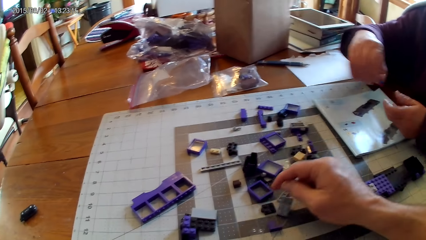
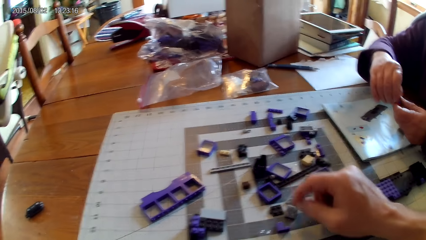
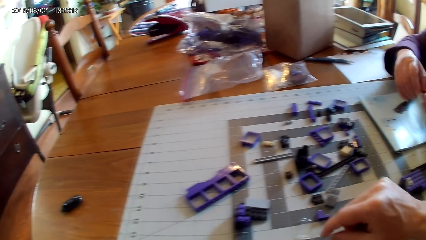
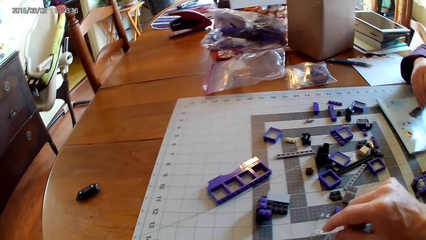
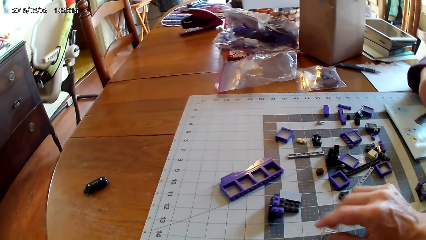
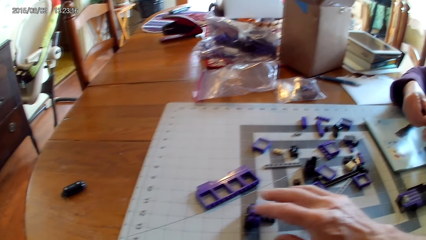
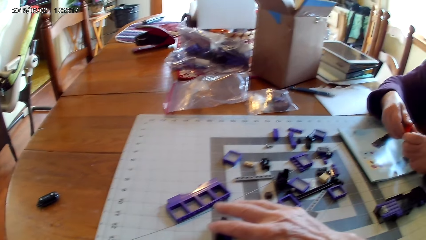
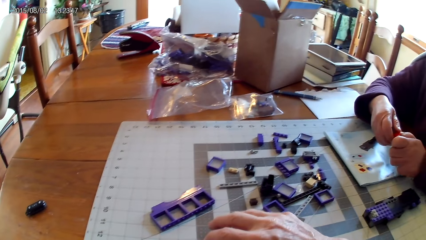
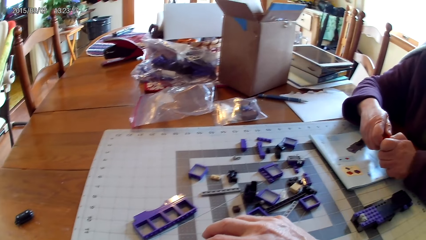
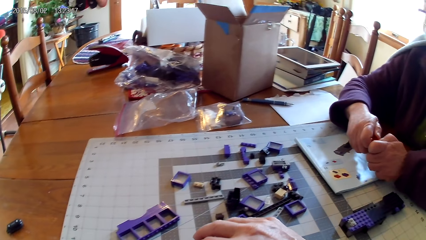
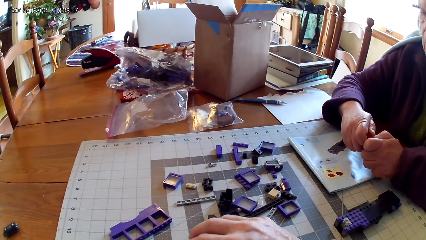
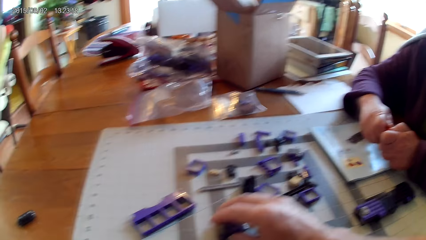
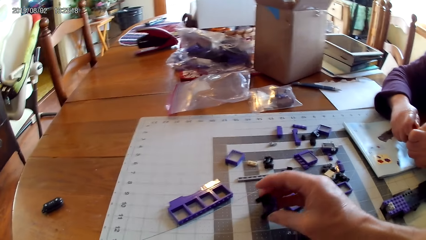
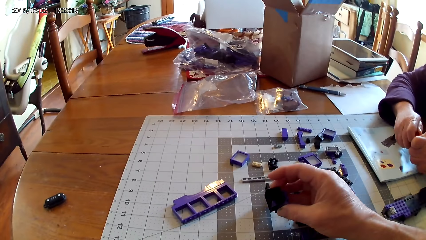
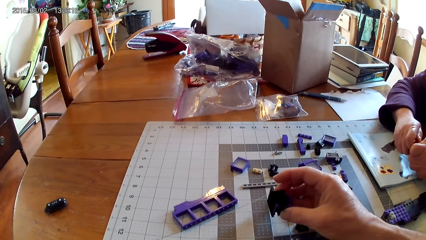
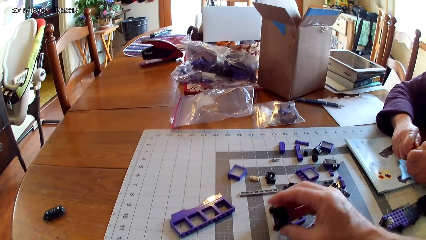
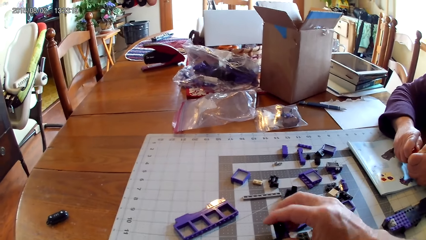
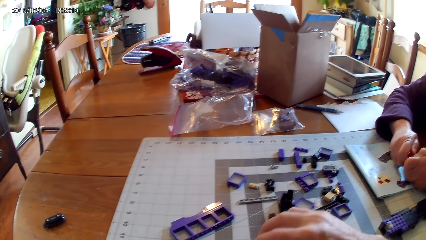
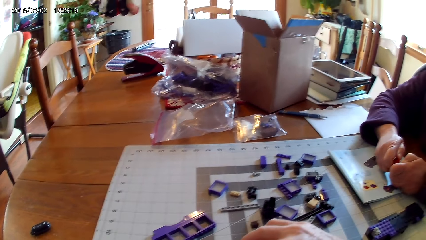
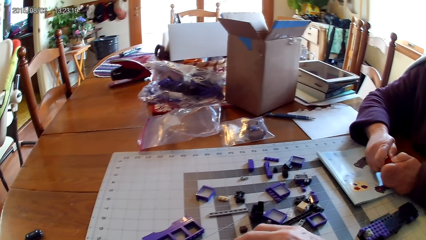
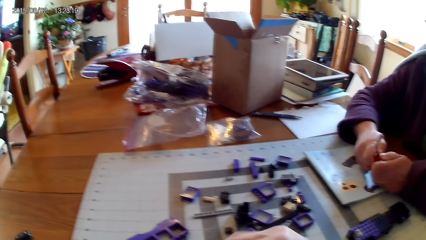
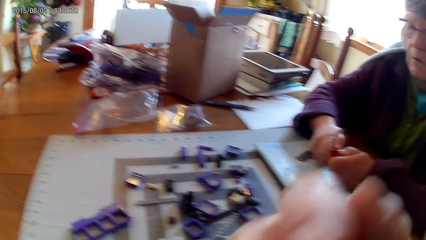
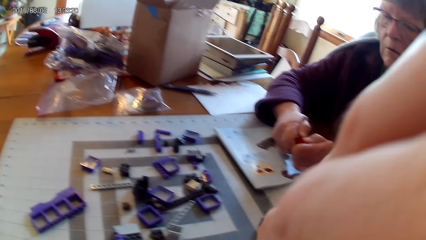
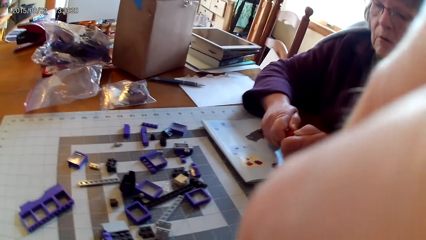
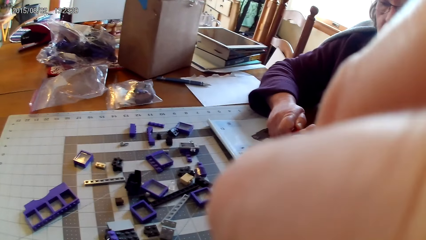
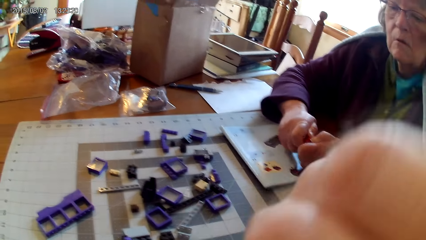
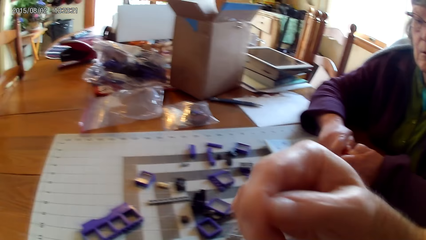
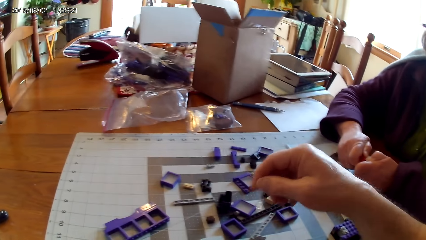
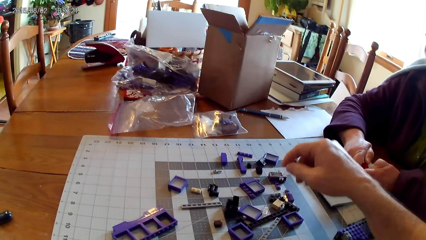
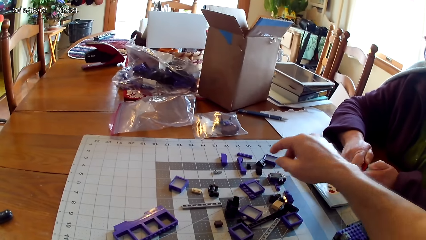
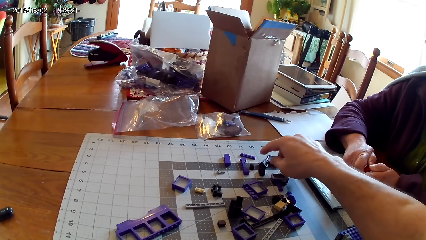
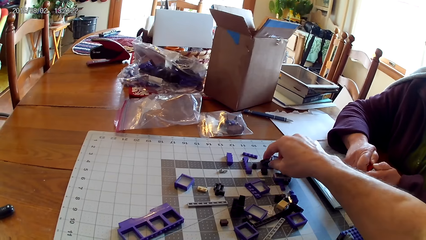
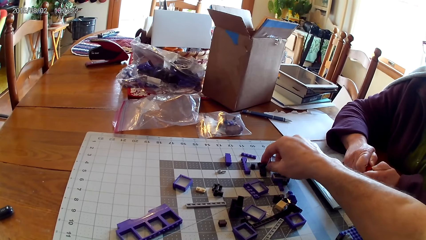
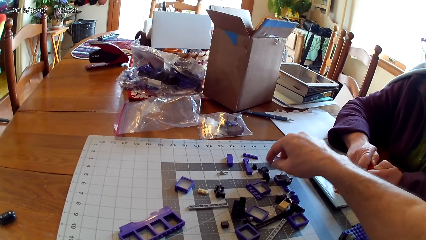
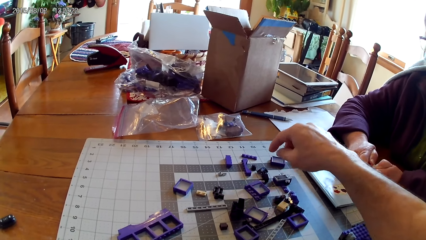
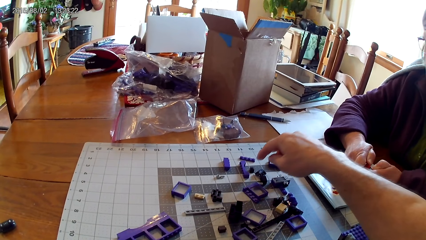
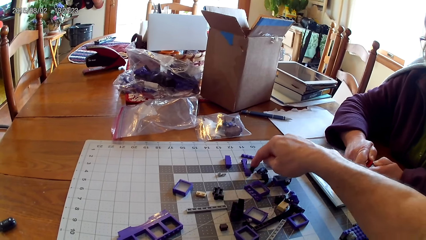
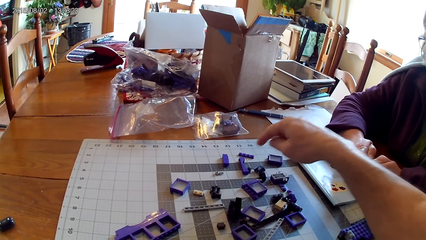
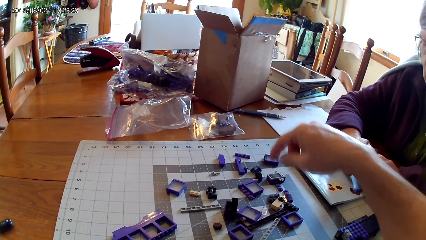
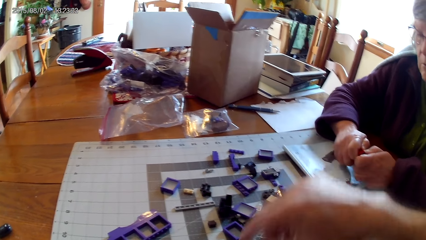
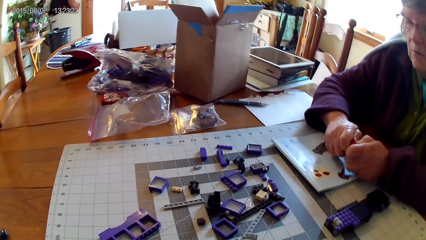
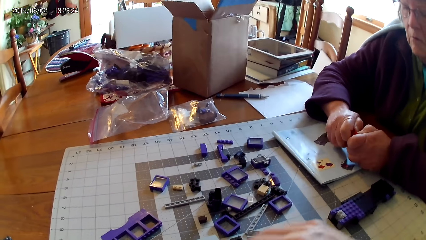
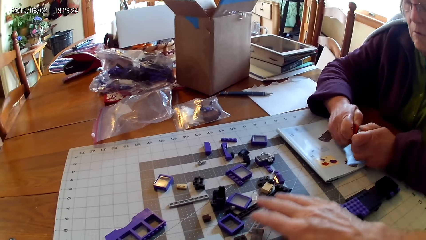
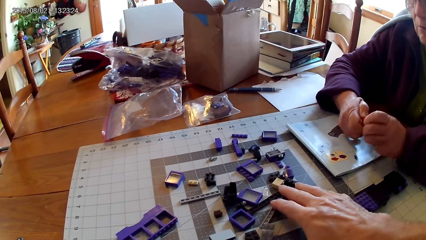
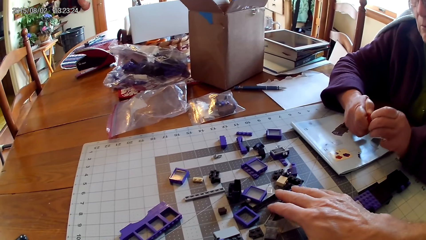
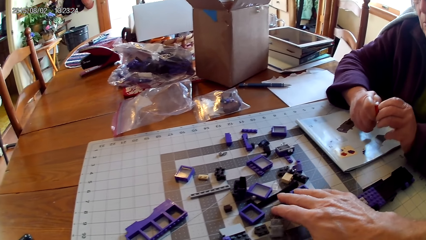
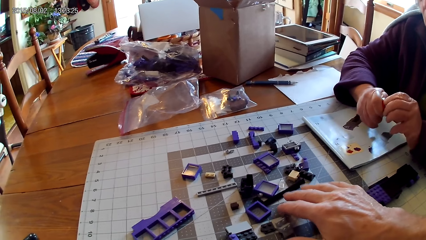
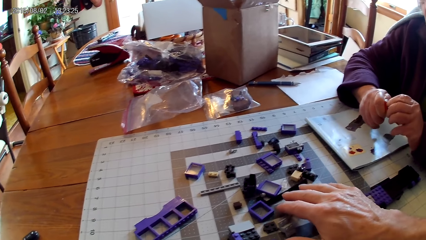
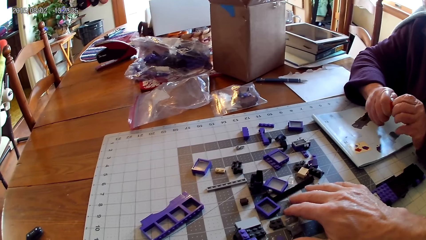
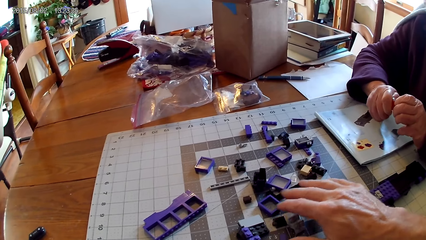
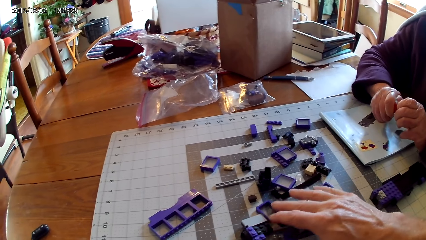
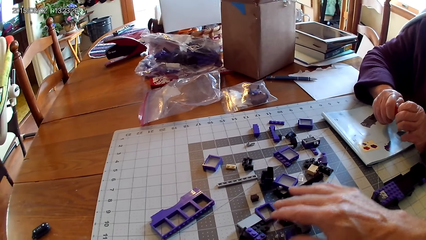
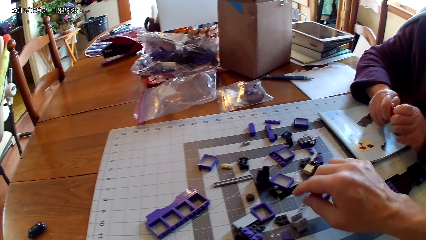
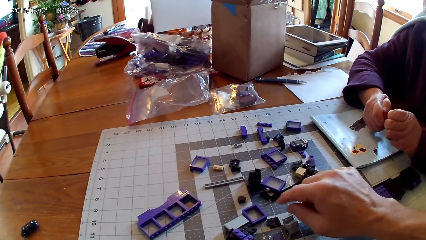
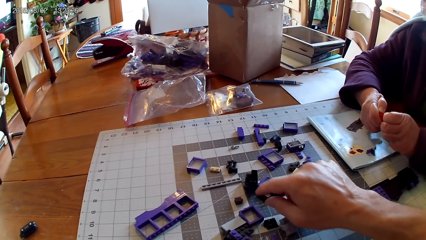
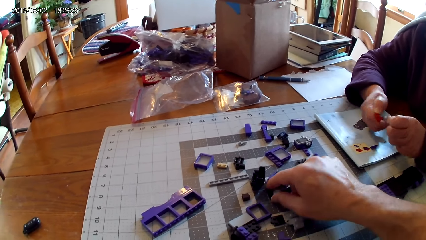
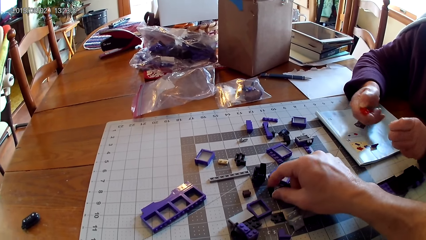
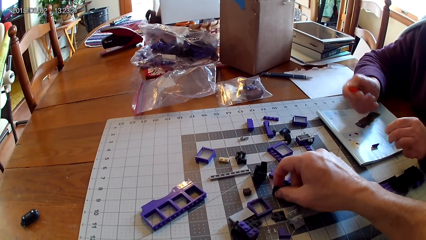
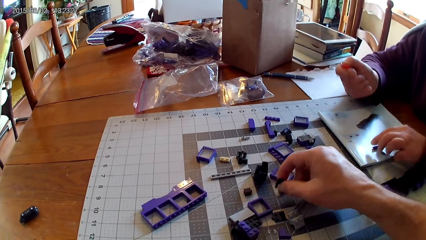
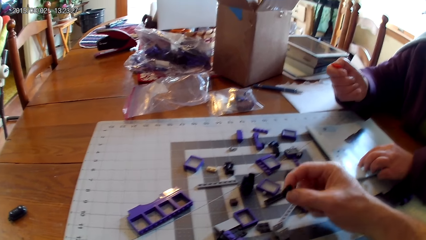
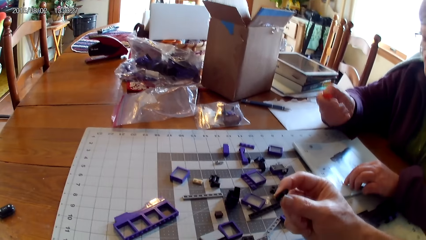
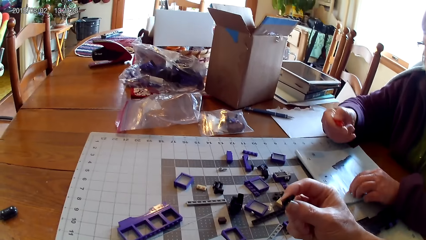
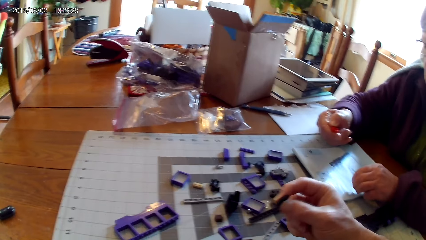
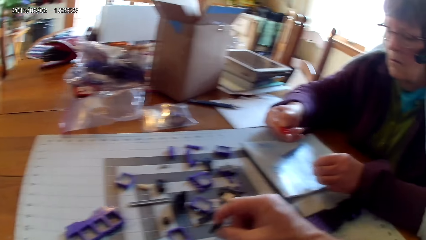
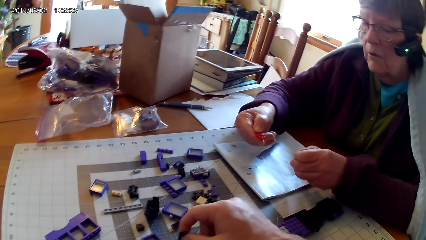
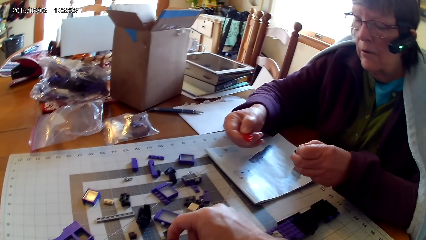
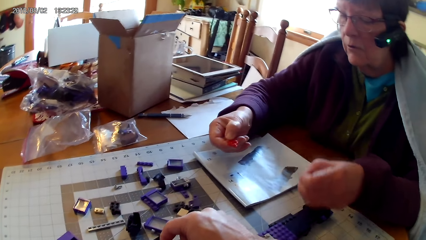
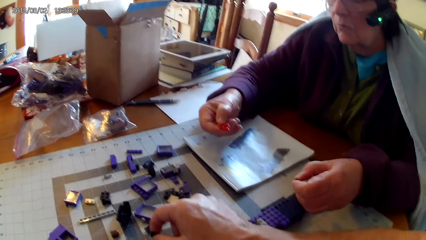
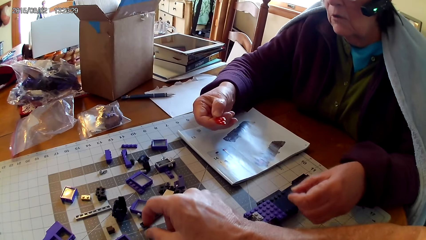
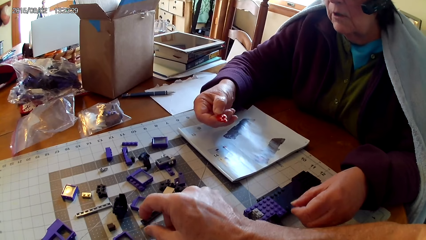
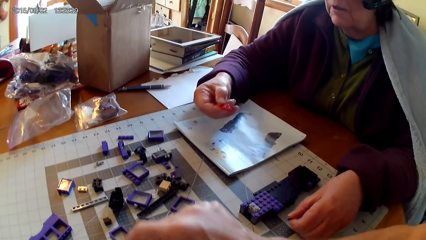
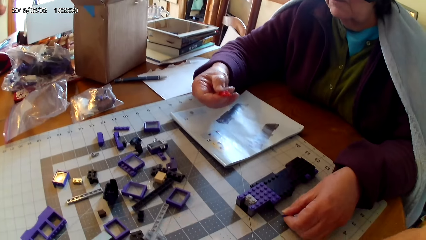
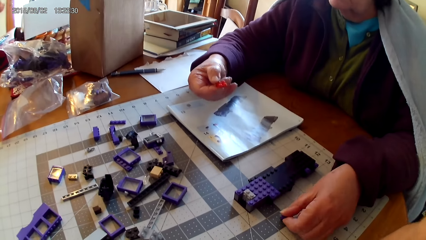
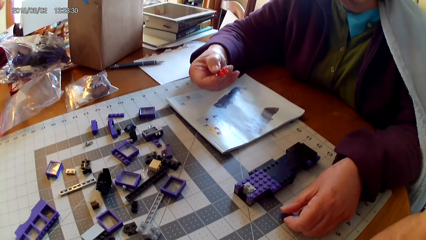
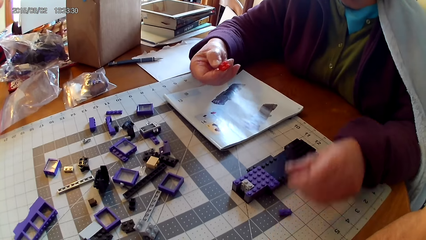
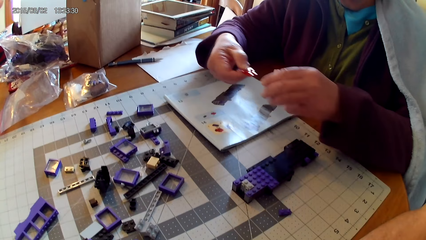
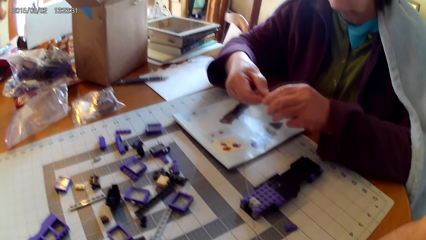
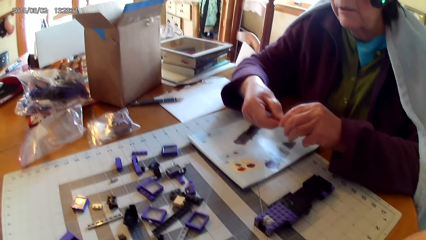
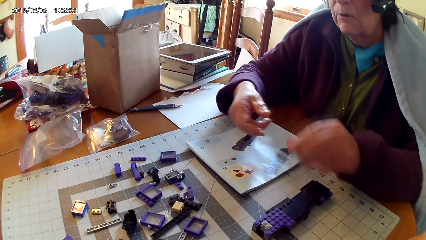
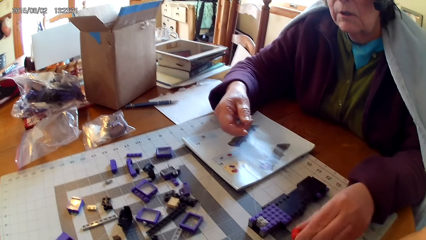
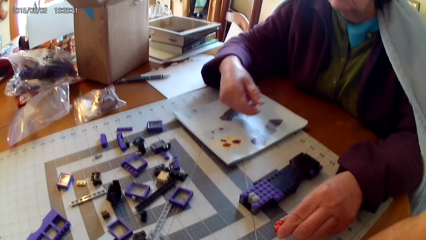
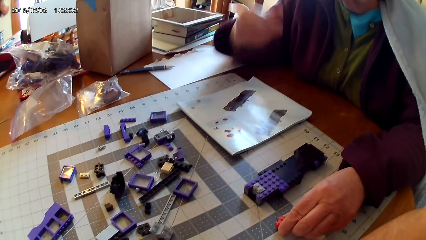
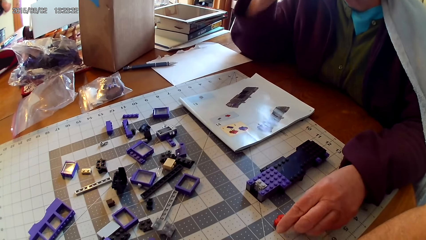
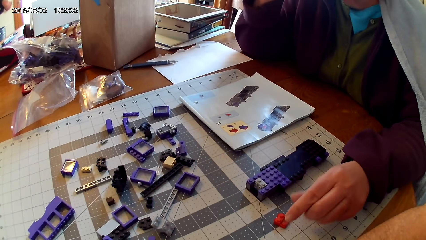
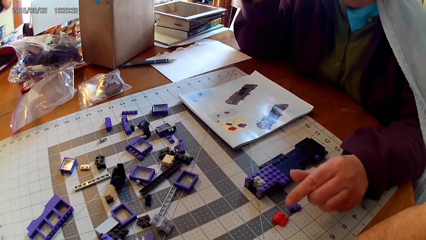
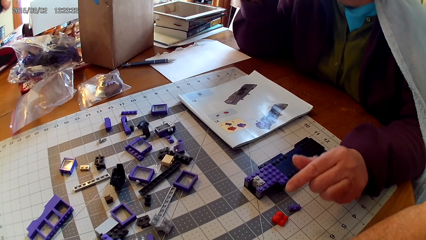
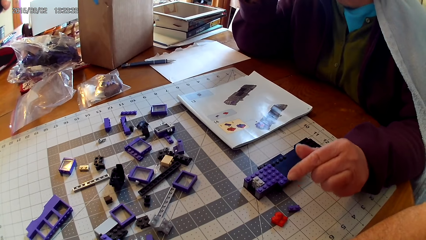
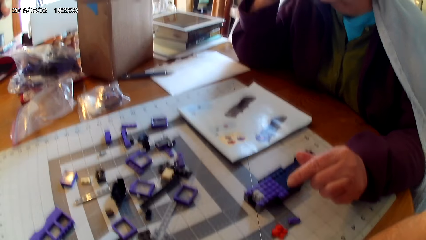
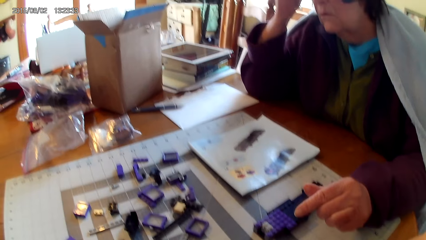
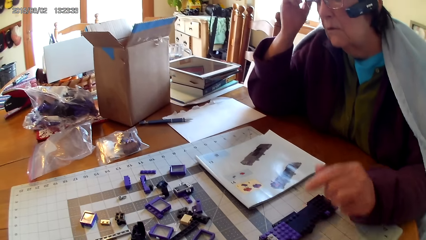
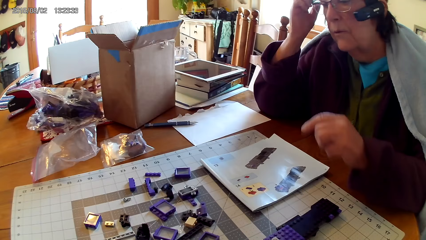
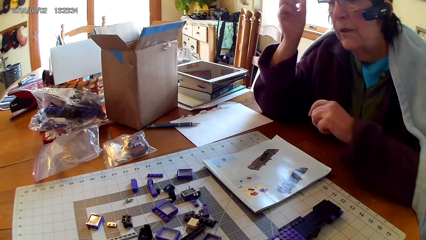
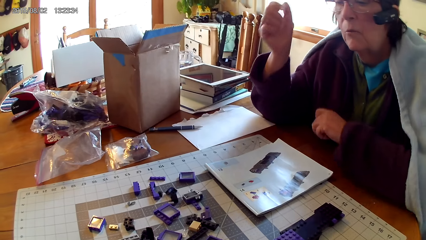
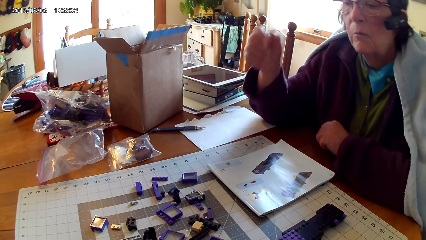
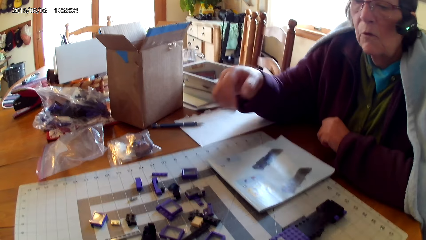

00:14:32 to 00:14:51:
A woman takes another spare part and holds the manual with both hands. The camera wearer arranges the spare part on the table. They pick up a plastic. The woman makes the spare part. The camera wearer touches spare parts on the table, raises hand, lowers hand, and takes a spare part. The woman arranges plastics on the table. The camera wearer moves the spare part on the table and arranges spare parts on the table. The woman makes spare parts. The camera wearer takes a spare part. The woman takes a spare part. The camera wearer puts the spare part on the table. The woman puts the spare part aside and holds the other spare part with both hands. The camera wearer puts the spare part on the table. The woman touches hair.
